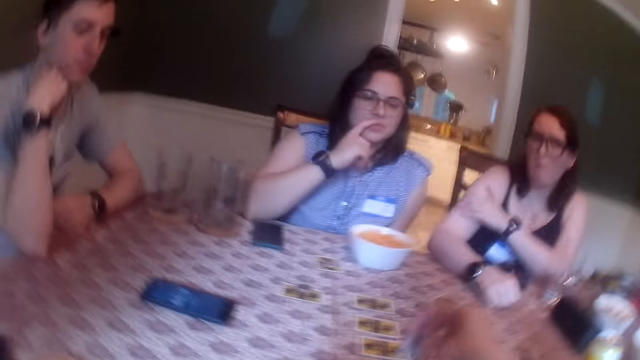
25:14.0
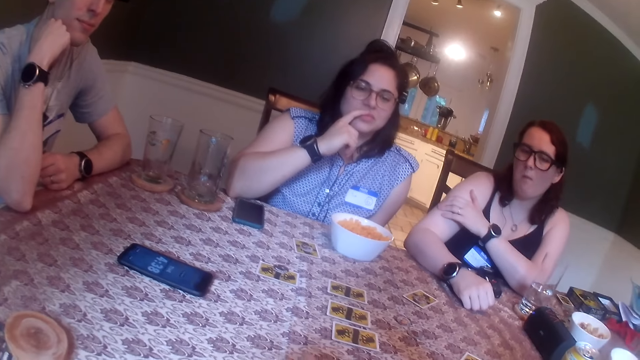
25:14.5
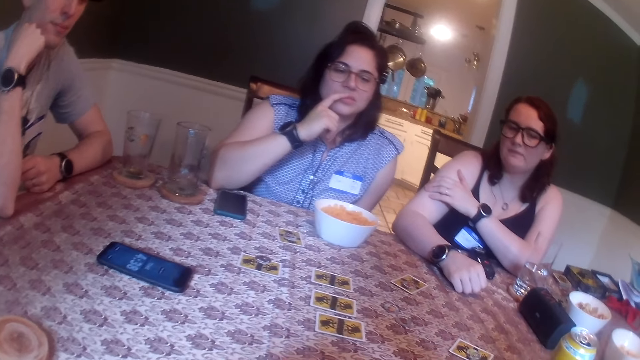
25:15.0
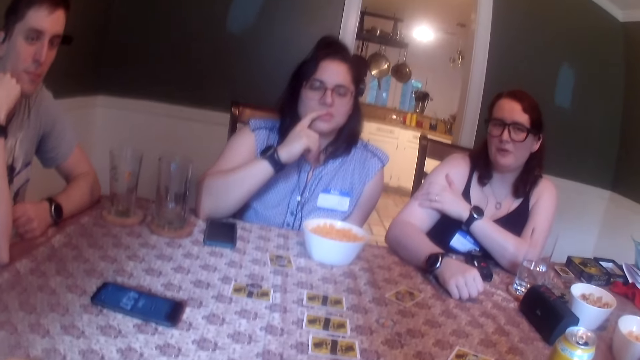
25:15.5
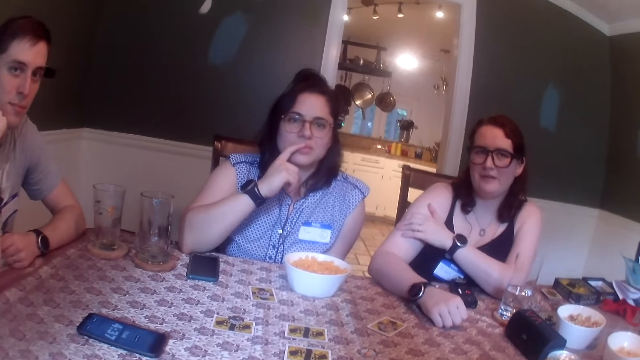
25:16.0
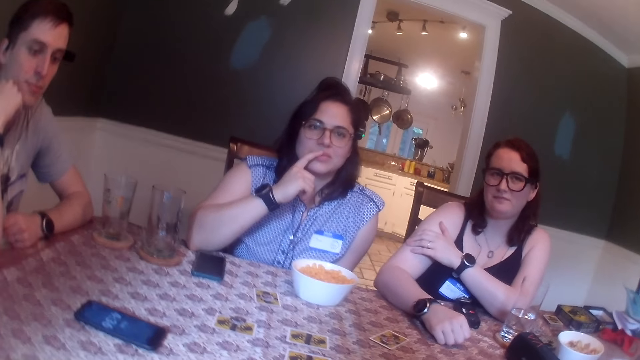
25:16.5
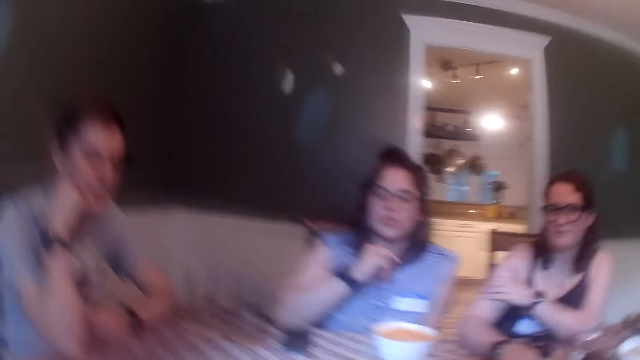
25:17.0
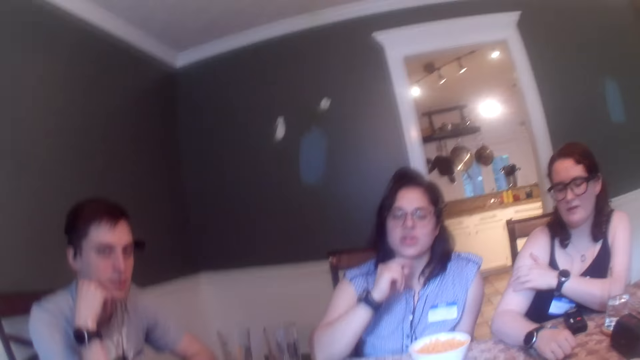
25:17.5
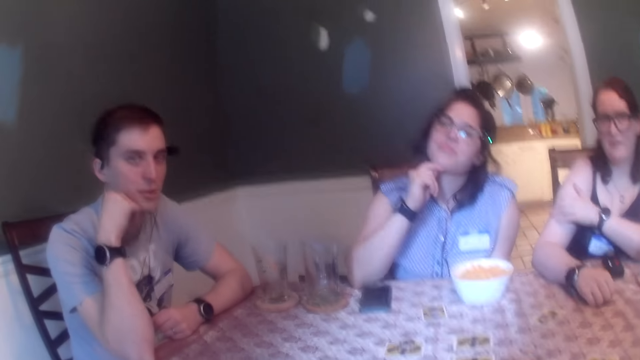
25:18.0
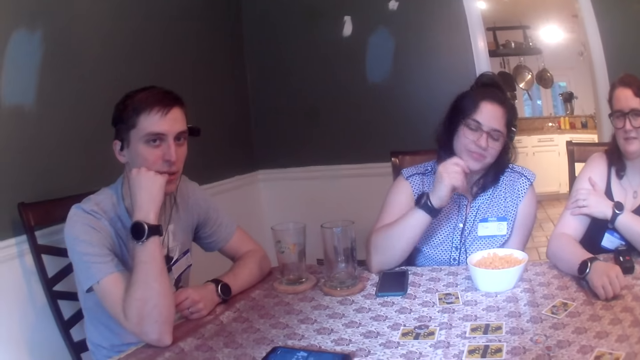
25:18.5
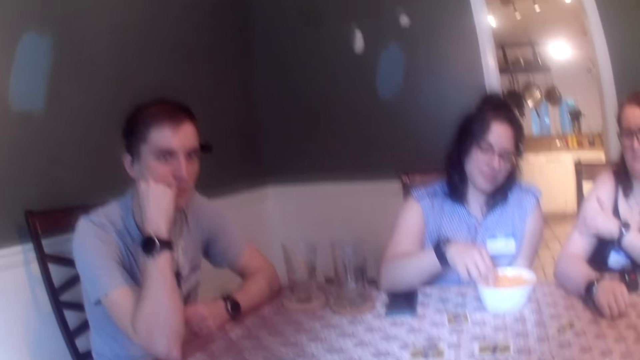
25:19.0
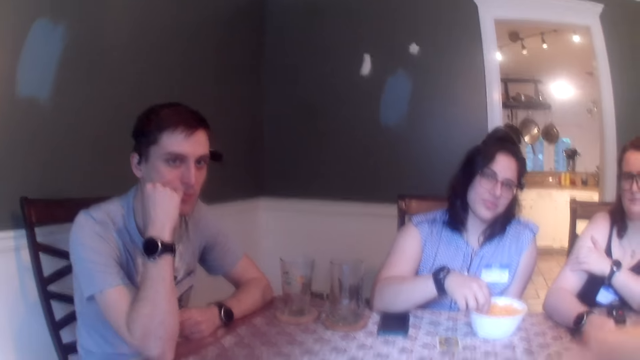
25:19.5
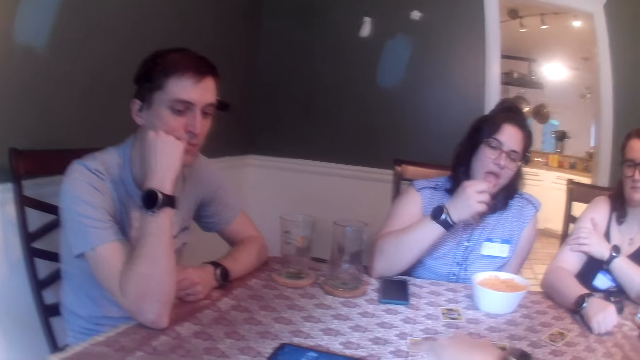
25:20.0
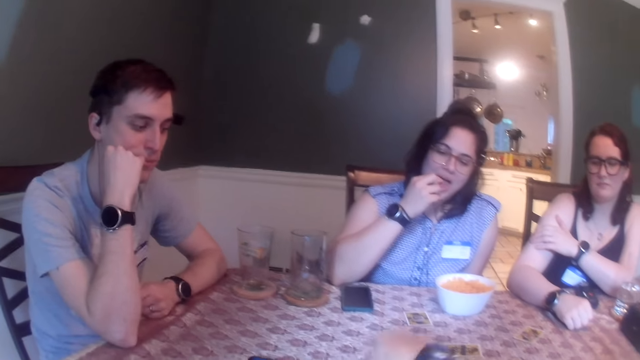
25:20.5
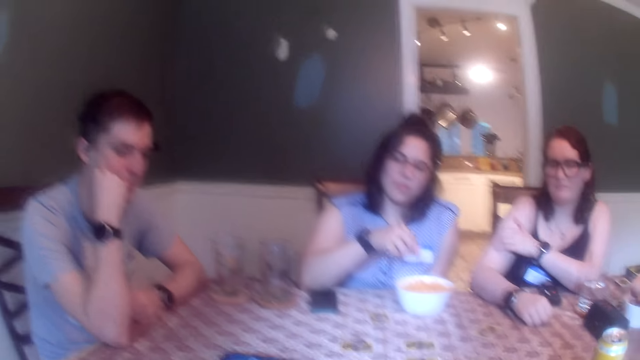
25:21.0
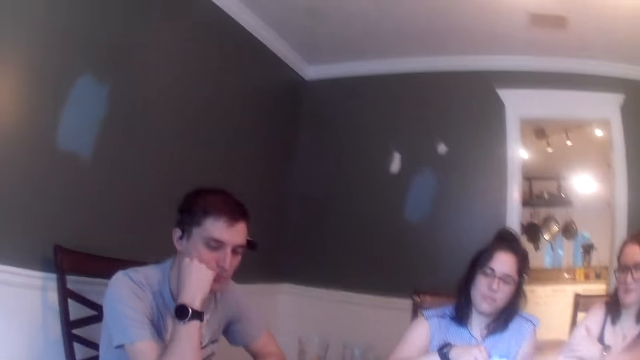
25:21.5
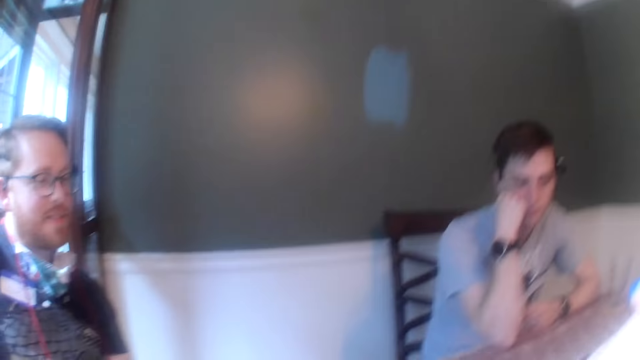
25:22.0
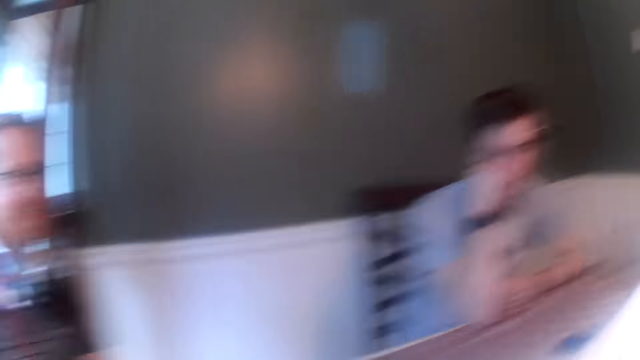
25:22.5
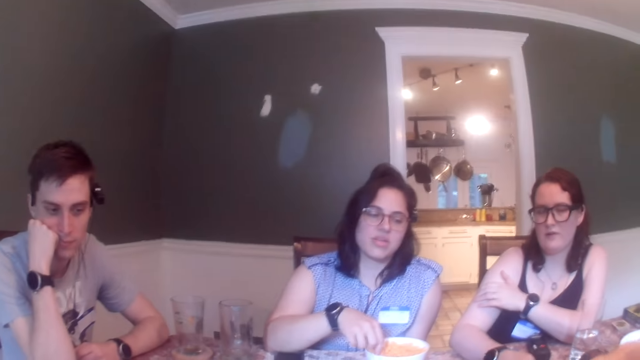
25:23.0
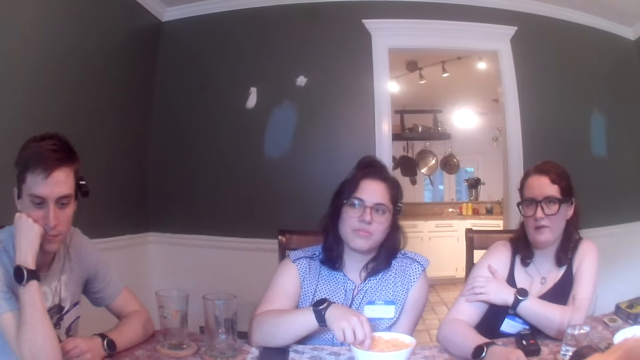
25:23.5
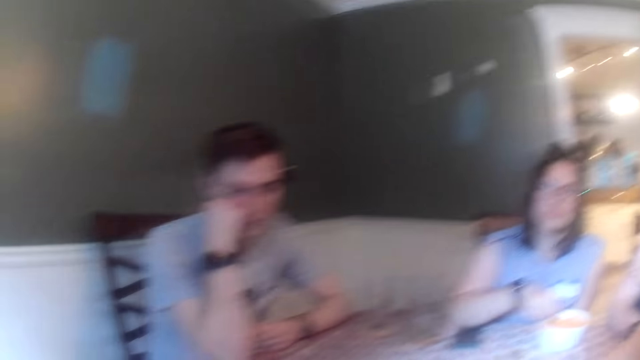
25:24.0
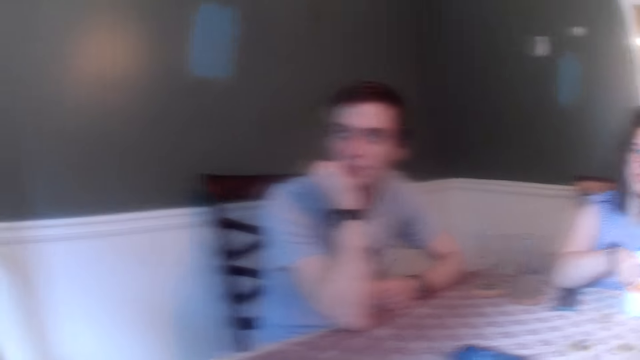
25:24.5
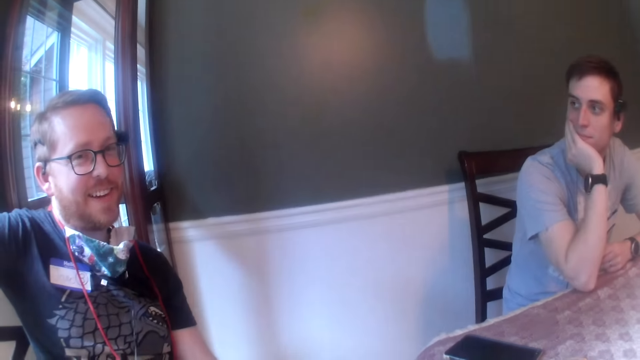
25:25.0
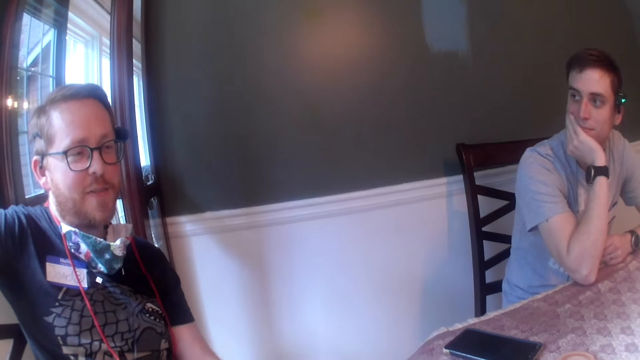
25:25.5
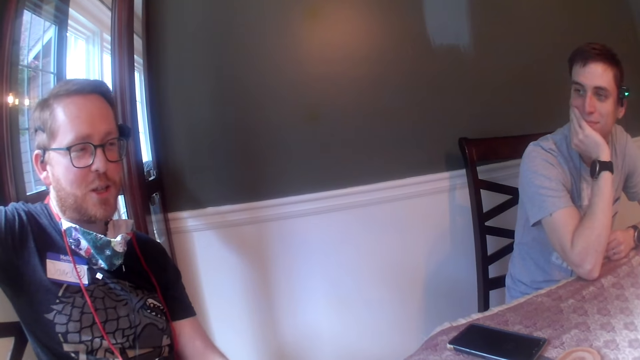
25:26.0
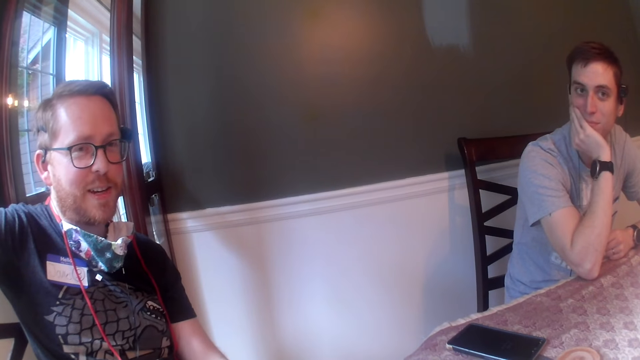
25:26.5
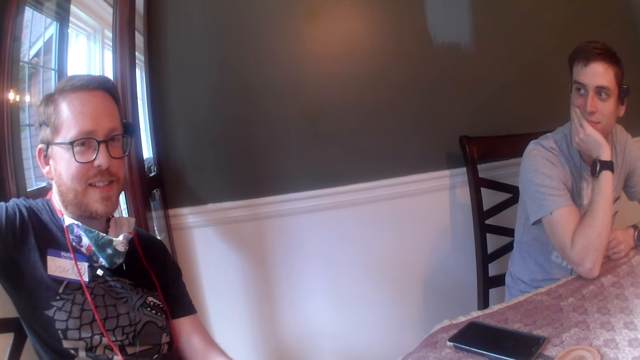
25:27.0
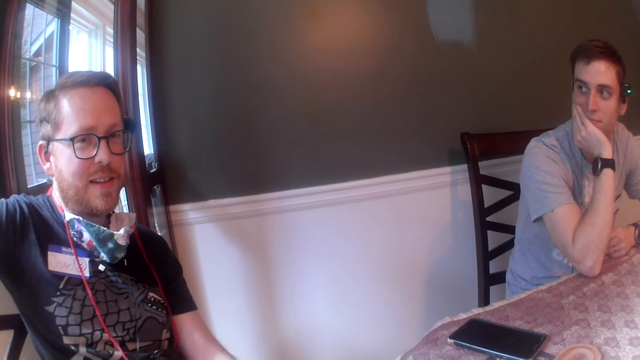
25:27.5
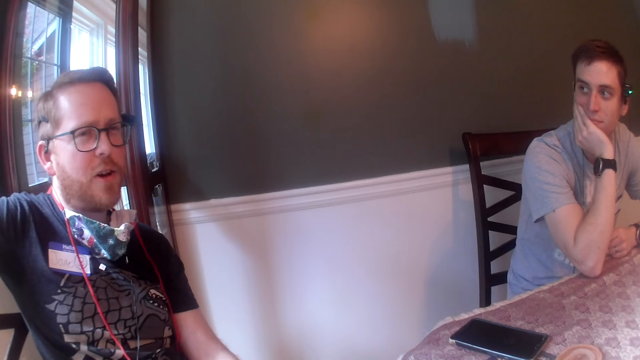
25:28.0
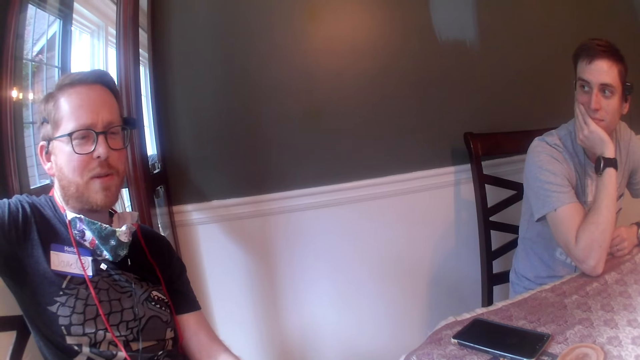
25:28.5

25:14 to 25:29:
The camera wearer plays the one night werewolf. A lady talks with the camera wearer. The lady picks a corn puff from the bowl on the table with her right hand. The lady puts the corn puff in her mouth with her right hand. The lady eats something. The camera wearer looks around the room. They talk with the lady. A man talks with the camera wearer.

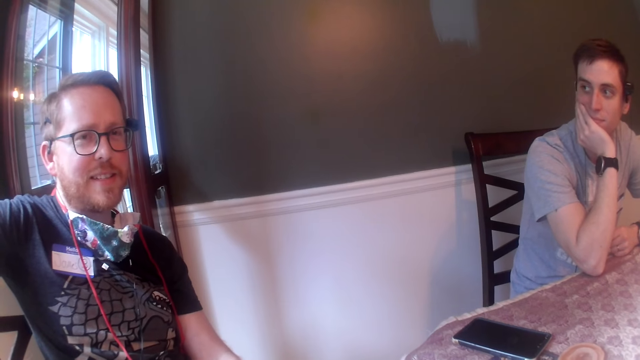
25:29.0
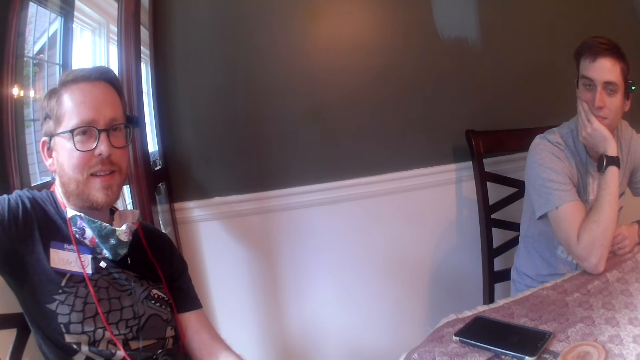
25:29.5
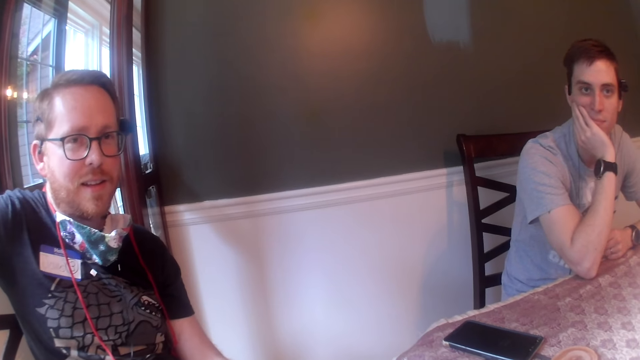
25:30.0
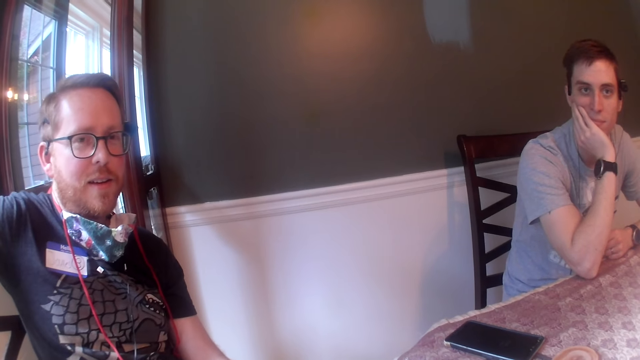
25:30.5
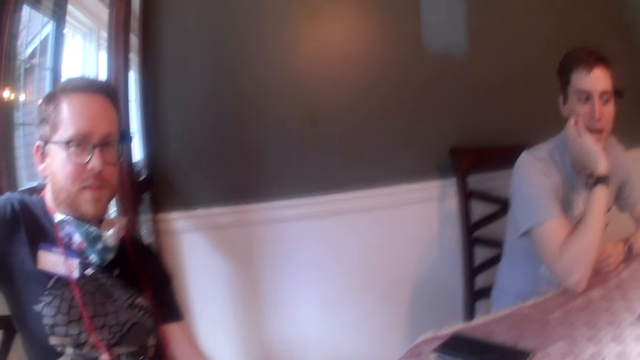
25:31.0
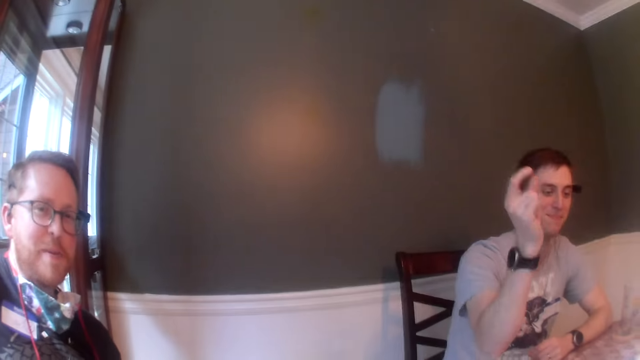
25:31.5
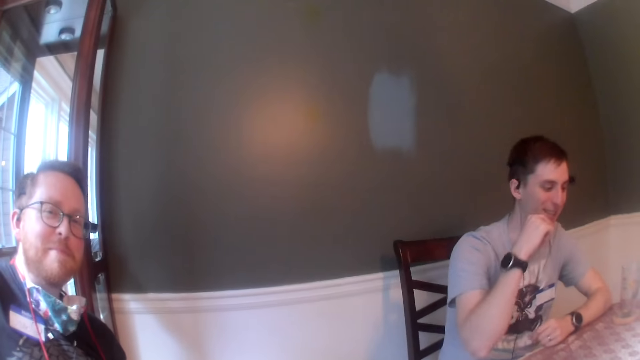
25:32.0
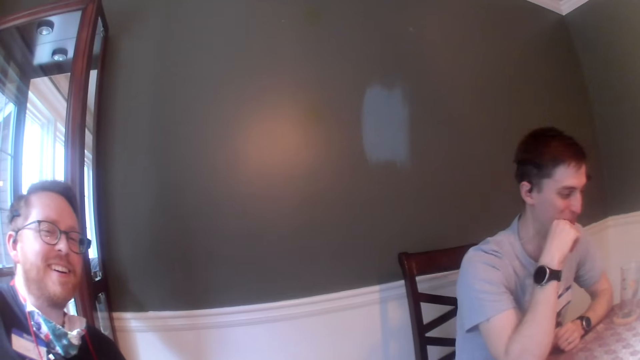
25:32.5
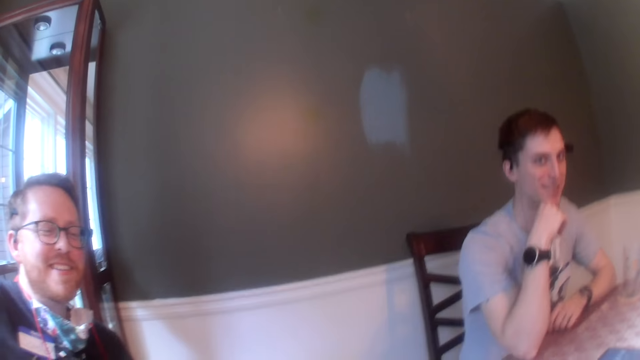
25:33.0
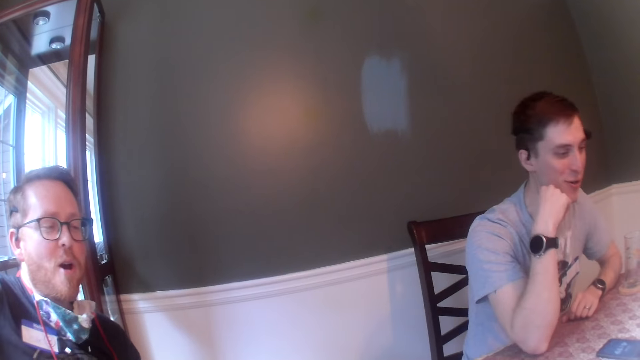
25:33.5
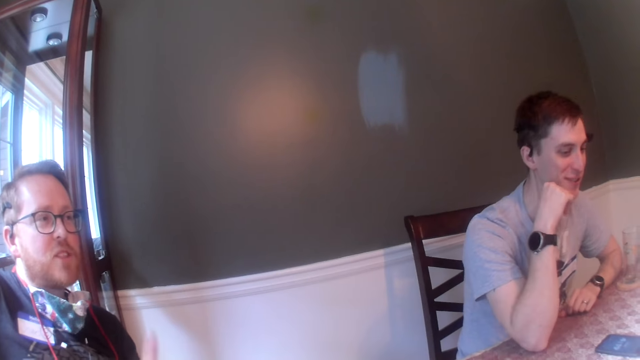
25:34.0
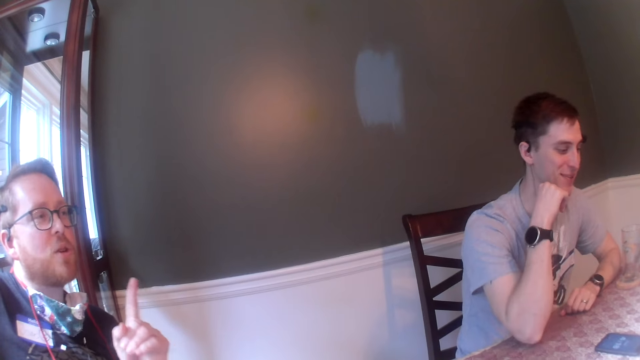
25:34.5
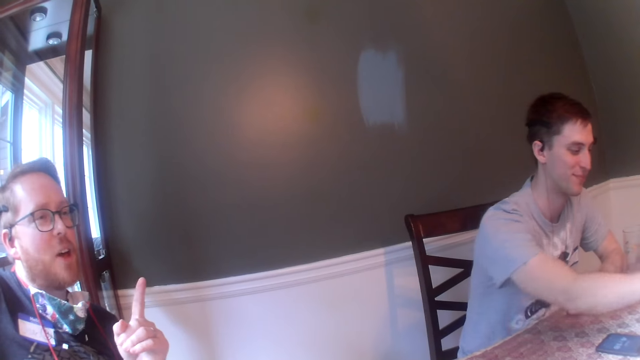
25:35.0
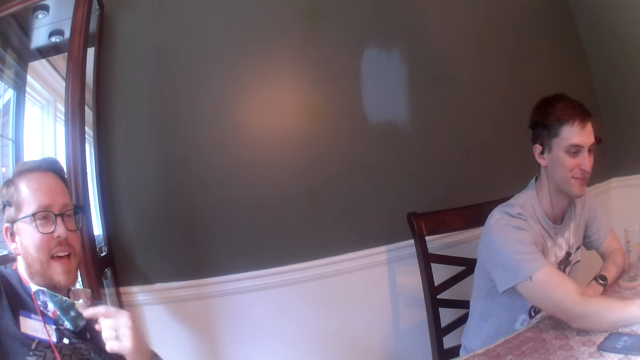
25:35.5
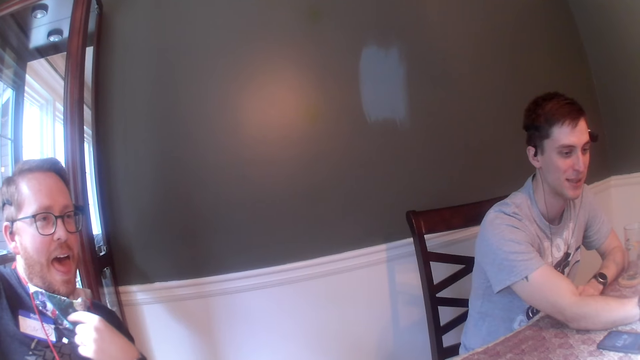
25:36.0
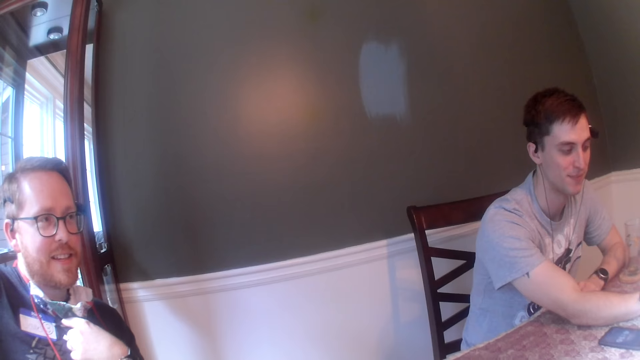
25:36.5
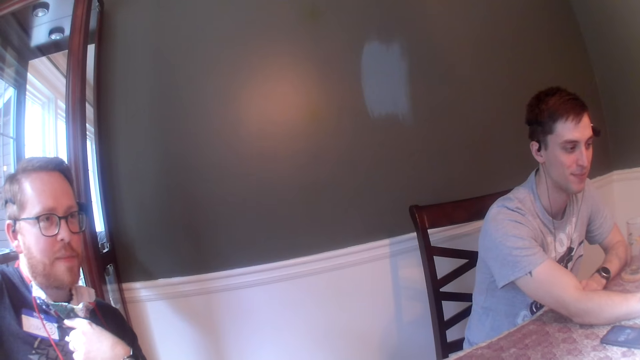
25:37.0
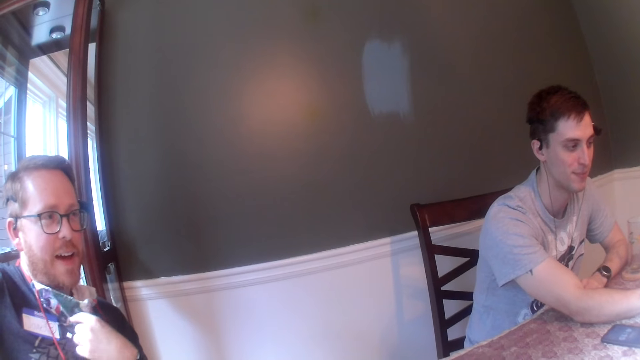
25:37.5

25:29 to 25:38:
A man gestures out with his hand. The man points to himself with his left hand.
